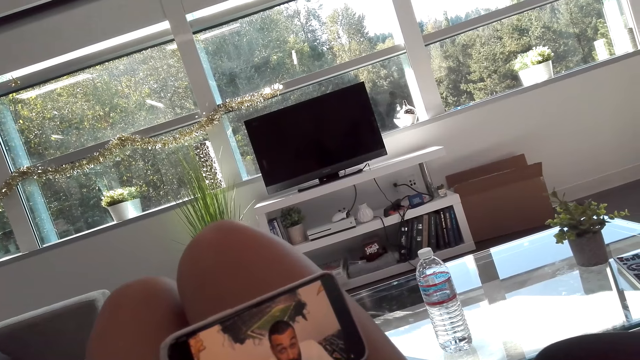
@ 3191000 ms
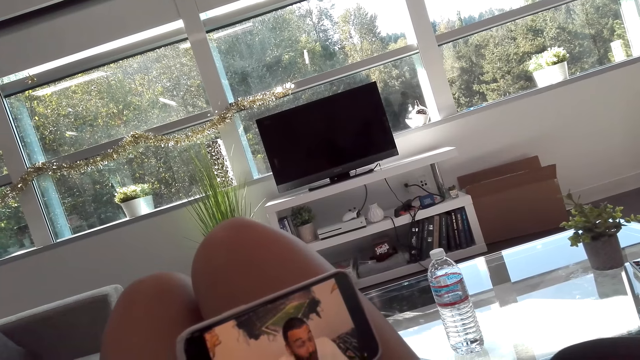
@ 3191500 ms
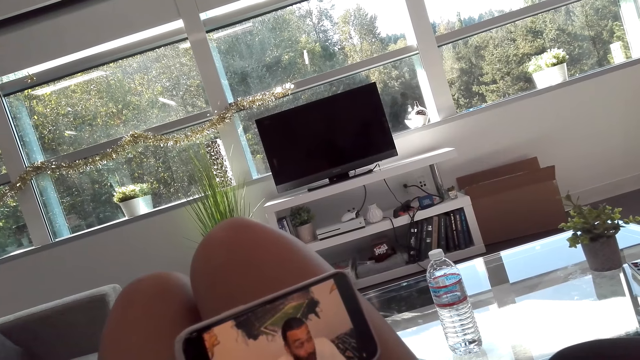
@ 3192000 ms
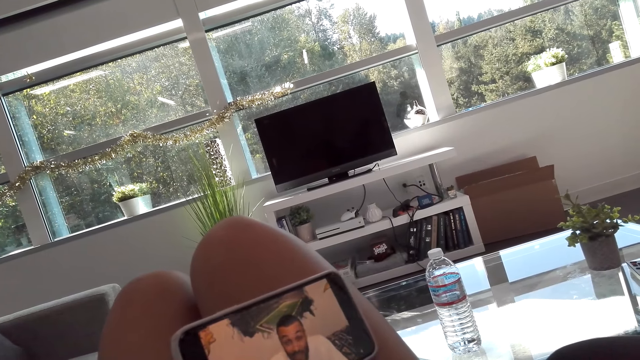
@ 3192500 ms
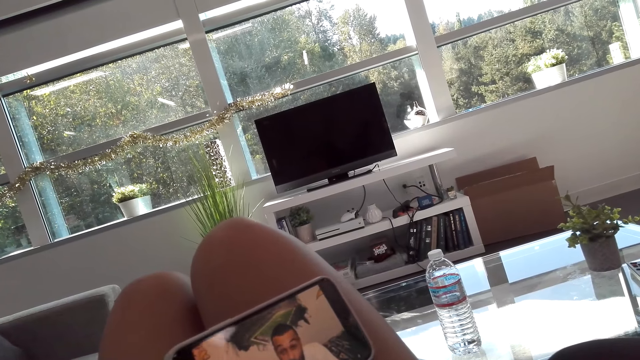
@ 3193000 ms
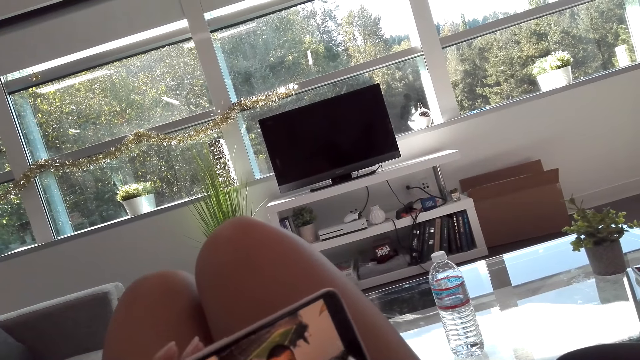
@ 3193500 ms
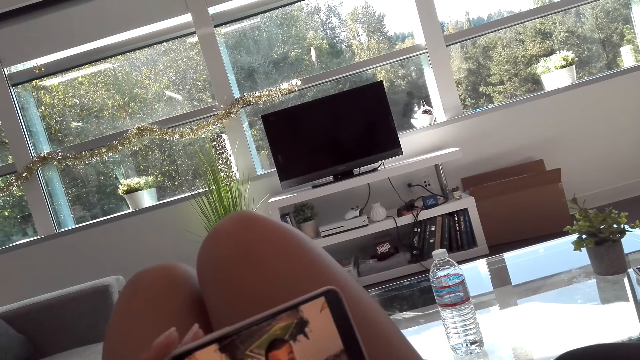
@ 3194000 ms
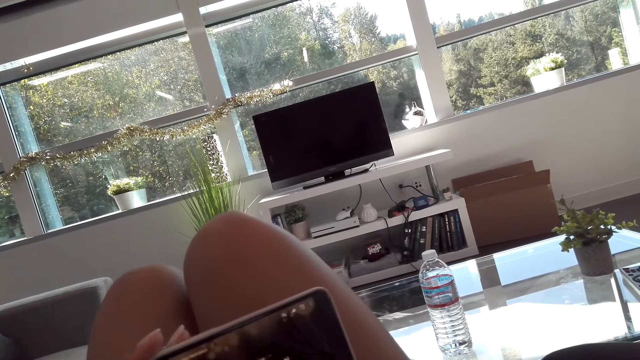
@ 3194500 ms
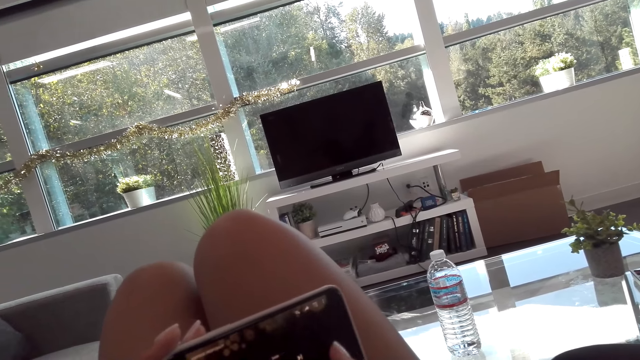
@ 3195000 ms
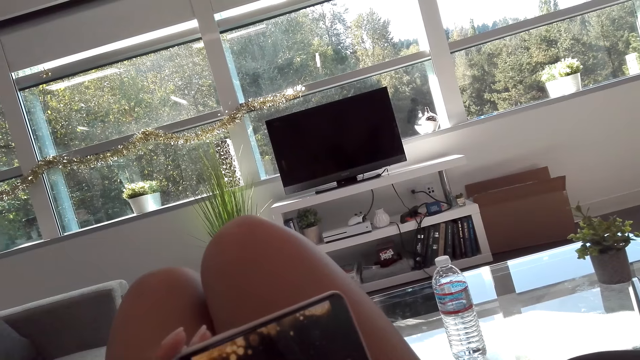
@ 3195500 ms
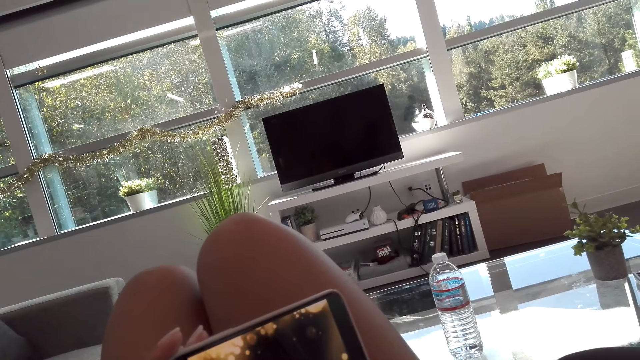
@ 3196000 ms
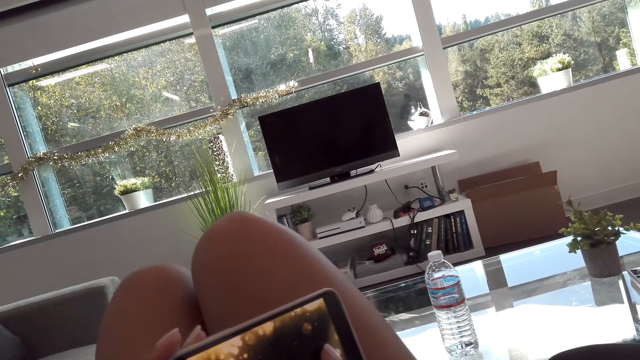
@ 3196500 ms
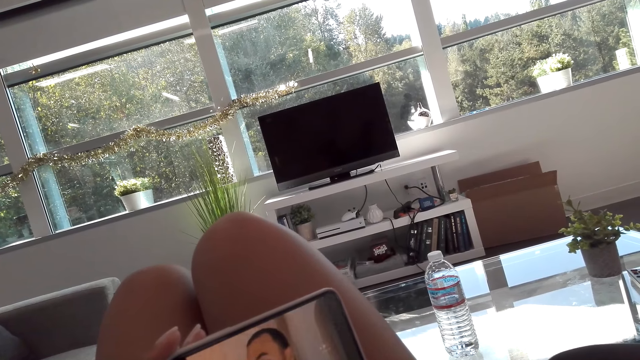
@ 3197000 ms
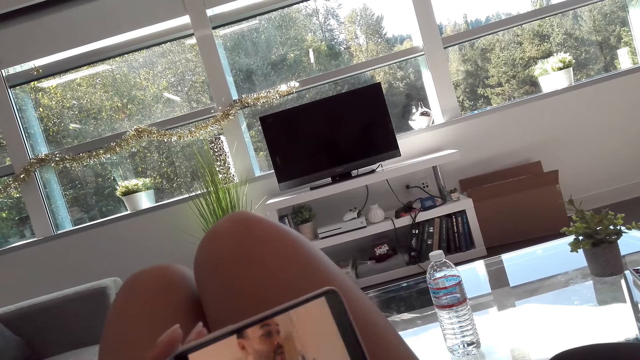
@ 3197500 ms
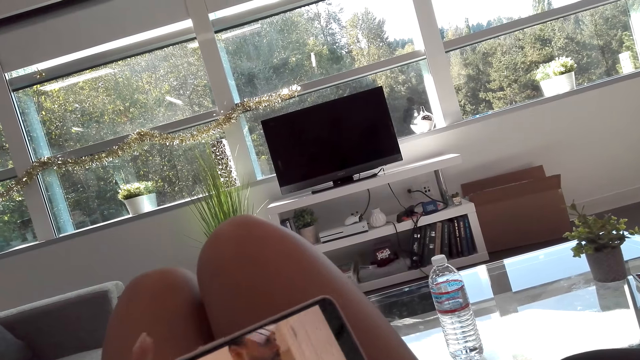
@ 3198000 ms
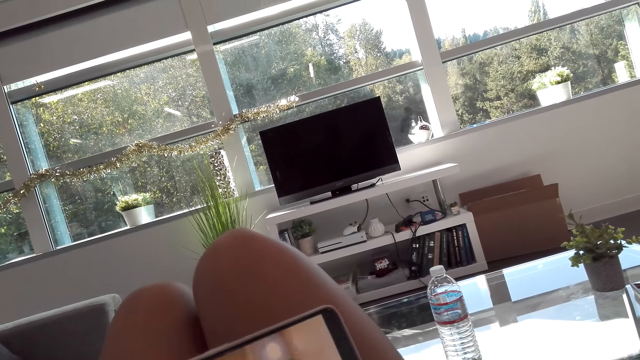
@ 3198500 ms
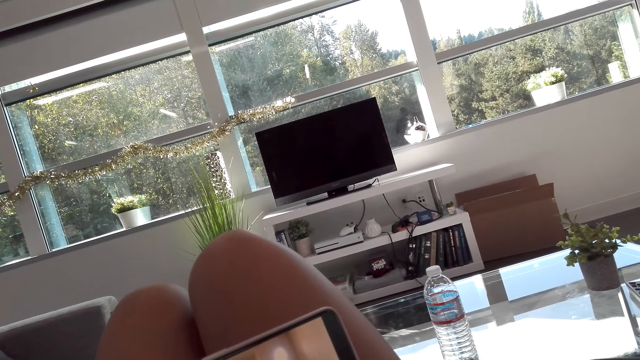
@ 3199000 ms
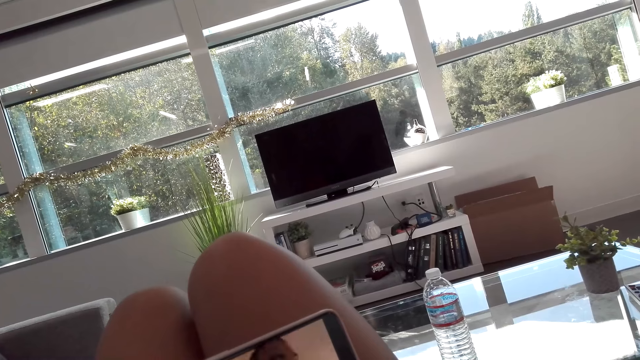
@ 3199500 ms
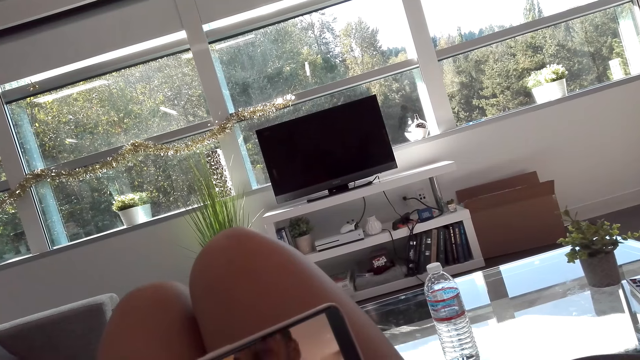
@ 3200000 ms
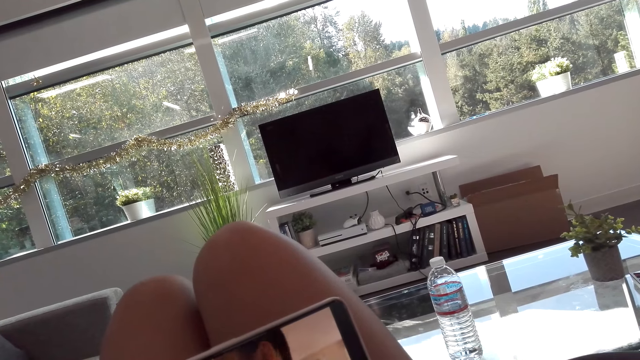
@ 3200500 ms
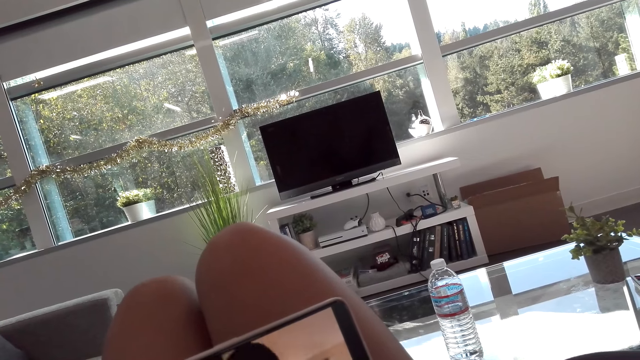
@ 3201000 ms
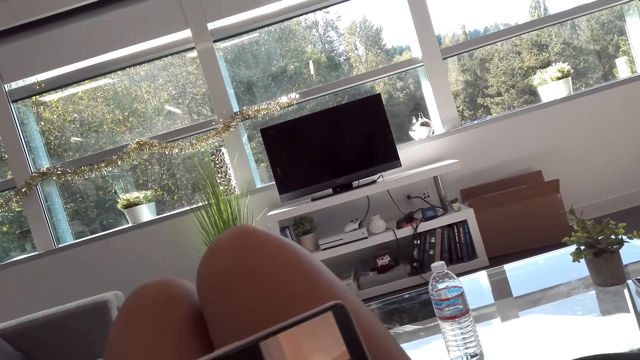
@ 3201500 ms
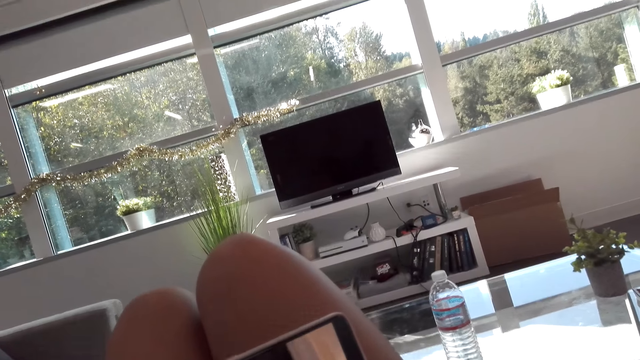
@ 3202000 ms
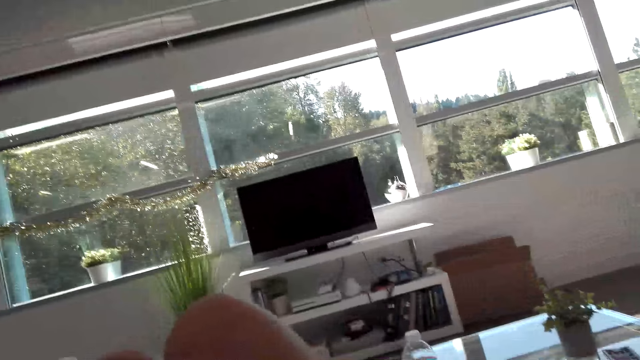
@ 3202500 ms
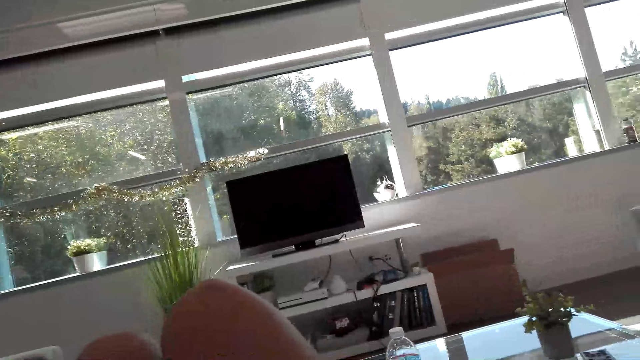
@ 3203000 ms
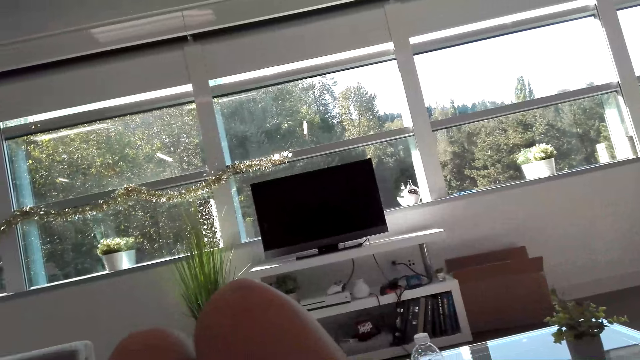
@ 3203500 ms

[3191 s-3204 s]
The camera wearer operates a phone. They watch on the phone. A woman talks to the camera wearer. The camera wearer talks to the woman.

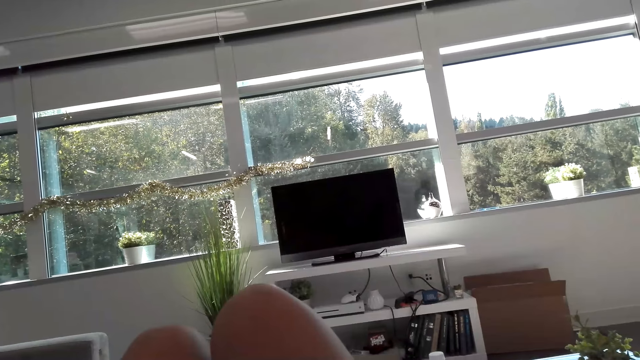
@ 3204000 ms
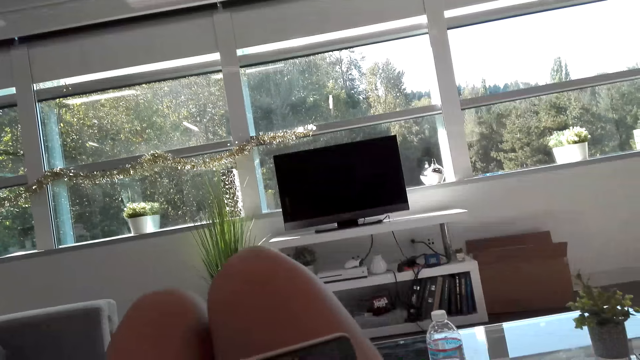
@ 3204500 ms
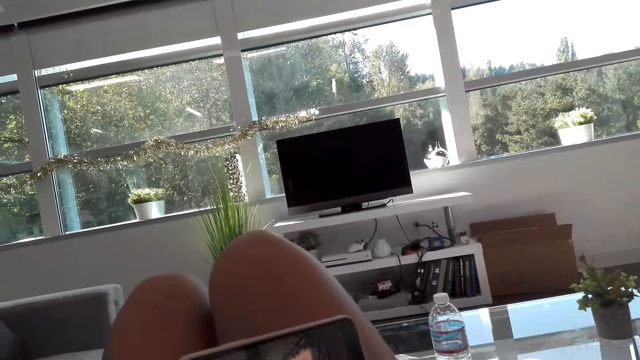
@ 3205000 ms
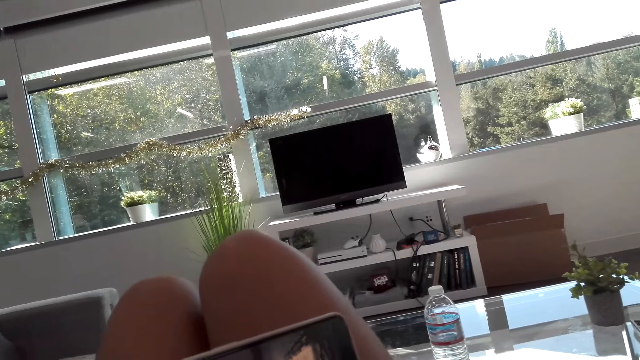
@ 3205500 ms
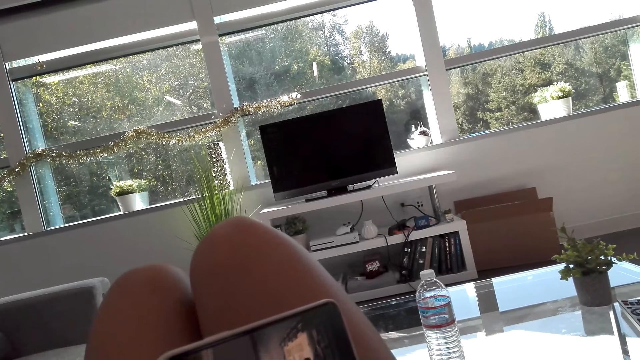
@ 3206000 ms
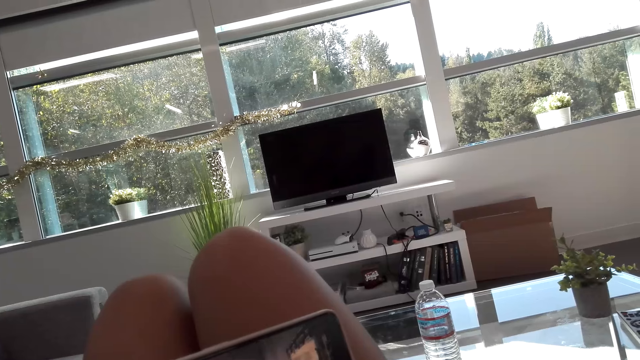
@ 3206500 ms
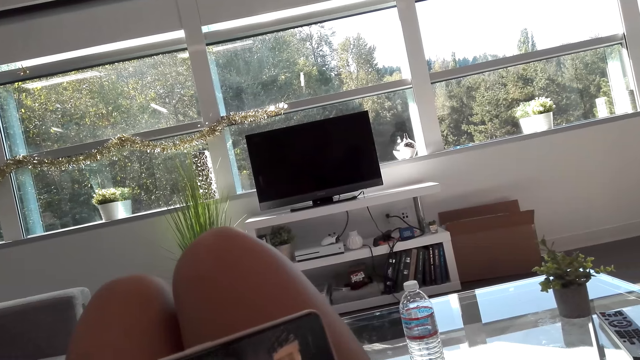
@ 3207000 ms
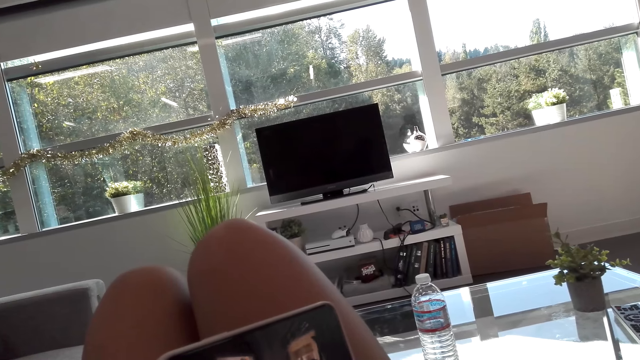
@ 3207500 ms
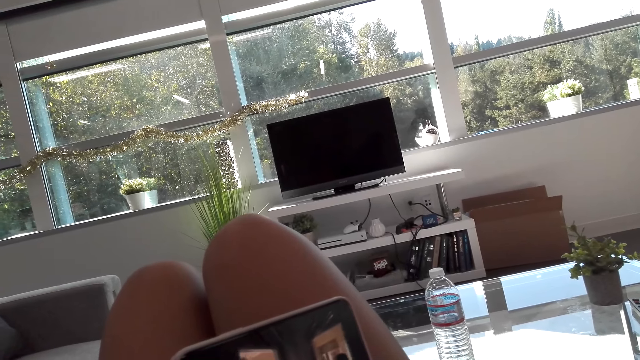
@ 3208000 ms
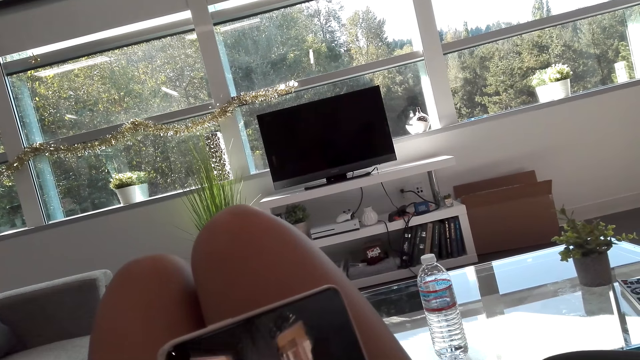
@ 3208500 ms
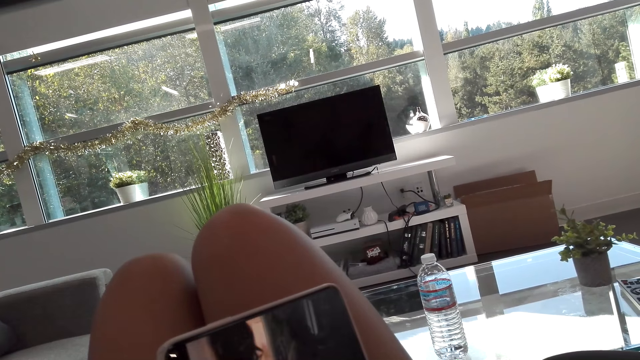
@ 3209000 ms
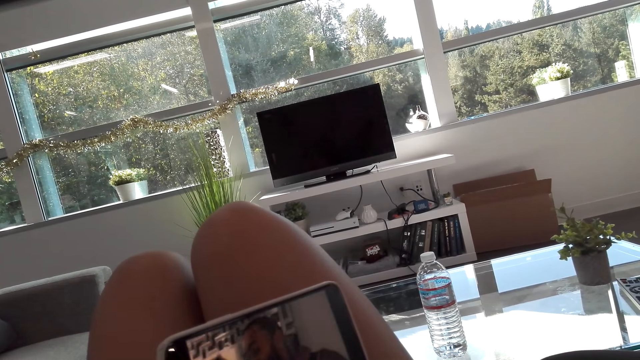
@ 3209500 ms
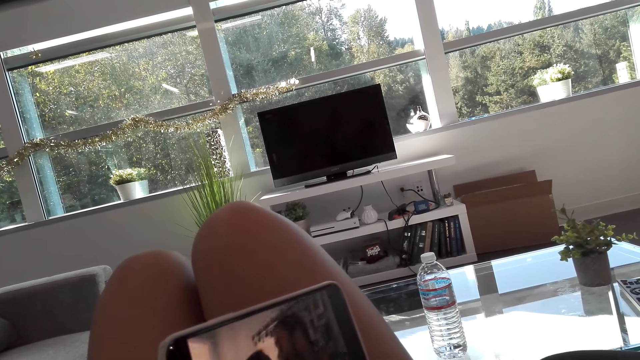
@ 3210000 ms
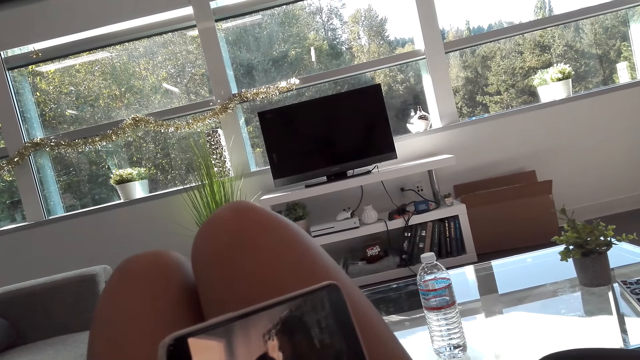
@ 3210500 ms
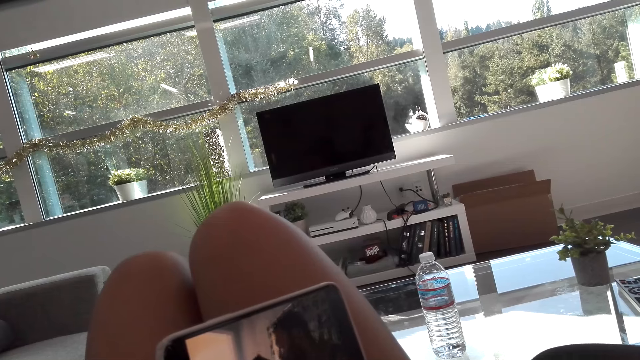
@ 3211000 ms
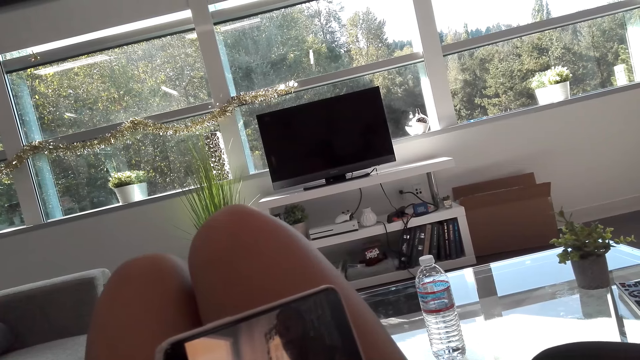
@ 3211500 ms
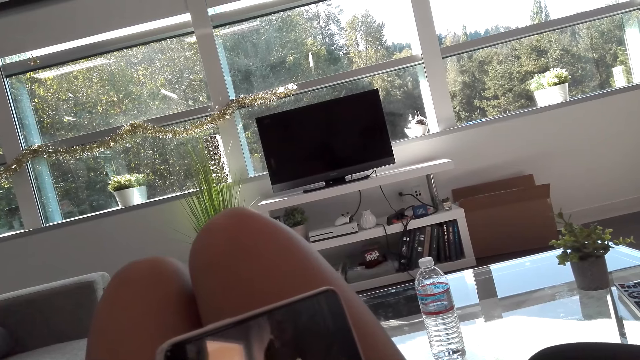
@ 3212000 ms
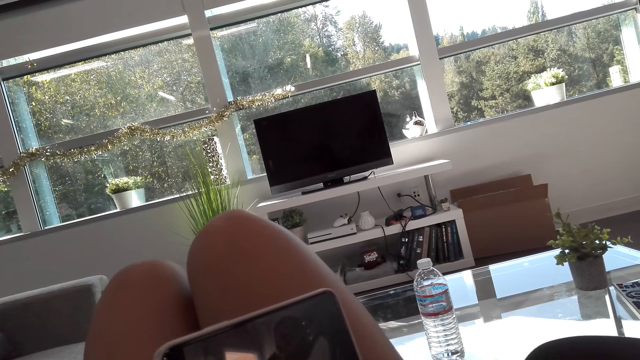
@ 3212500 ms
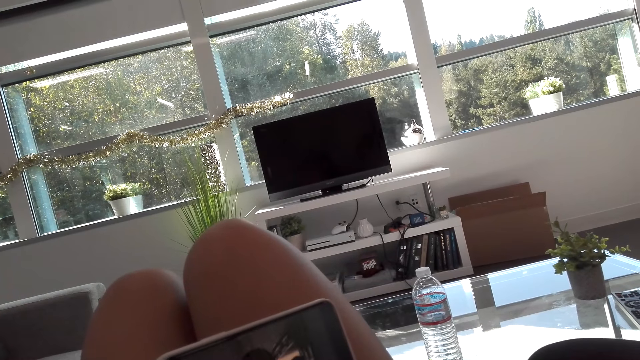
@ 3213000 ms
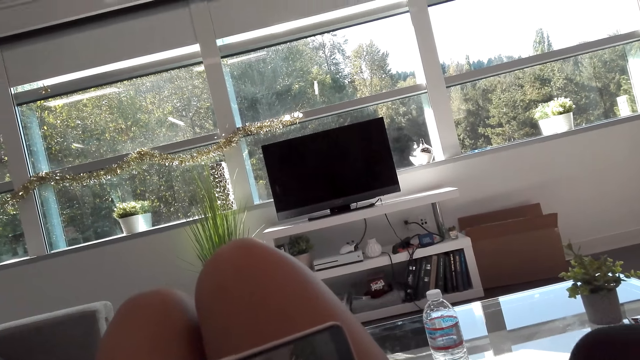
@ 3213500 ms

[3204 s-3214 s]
A woman talks to the camera wearer. The camera wearer talks to the woman. The woman talks to the camera wearer.
